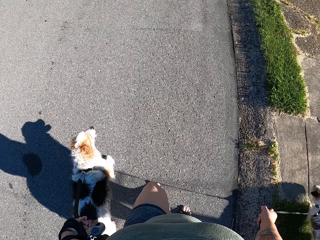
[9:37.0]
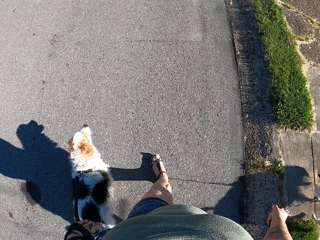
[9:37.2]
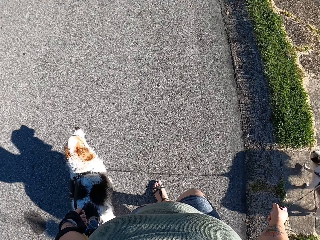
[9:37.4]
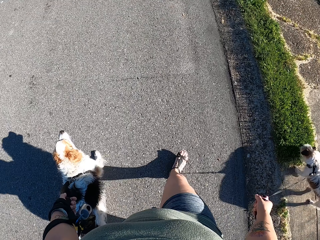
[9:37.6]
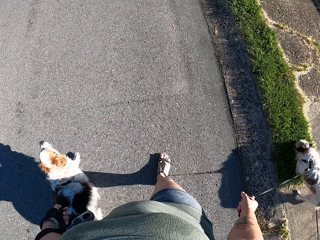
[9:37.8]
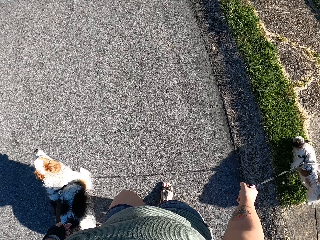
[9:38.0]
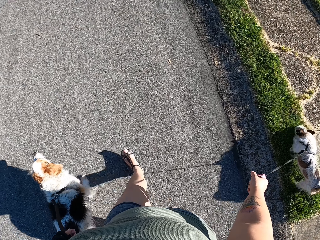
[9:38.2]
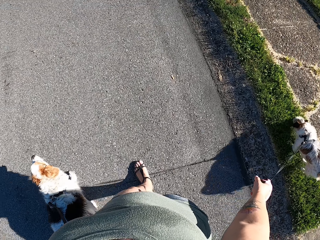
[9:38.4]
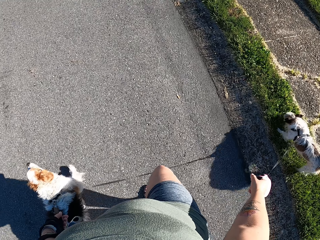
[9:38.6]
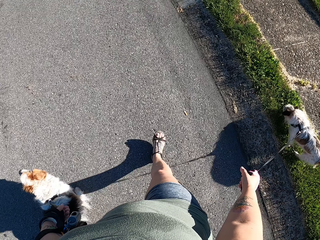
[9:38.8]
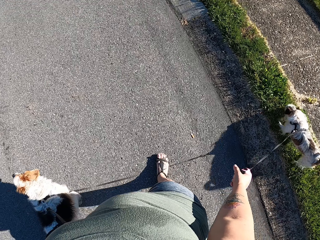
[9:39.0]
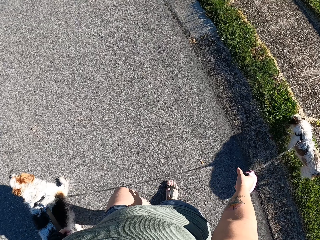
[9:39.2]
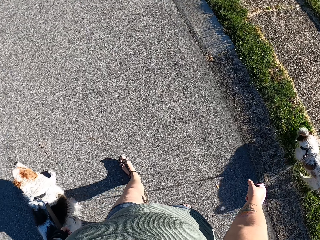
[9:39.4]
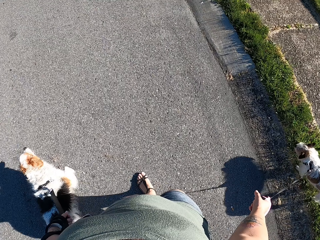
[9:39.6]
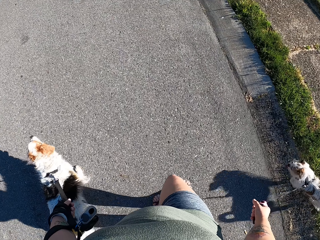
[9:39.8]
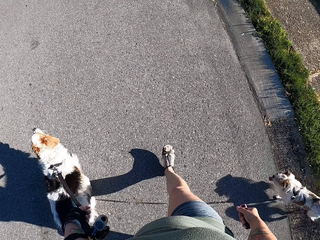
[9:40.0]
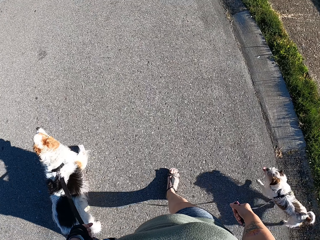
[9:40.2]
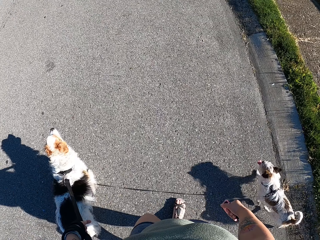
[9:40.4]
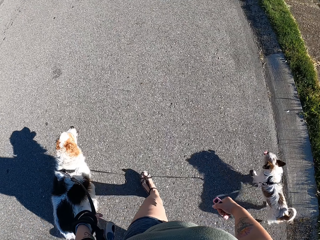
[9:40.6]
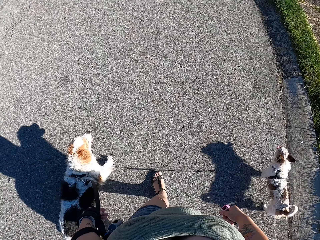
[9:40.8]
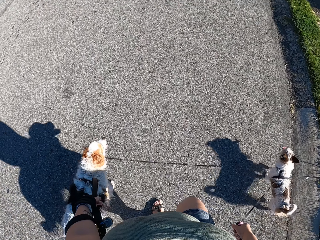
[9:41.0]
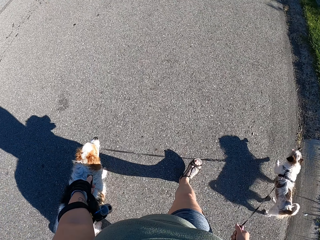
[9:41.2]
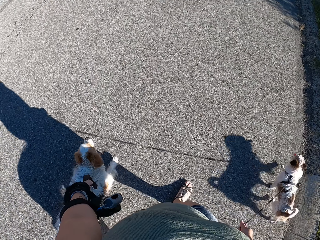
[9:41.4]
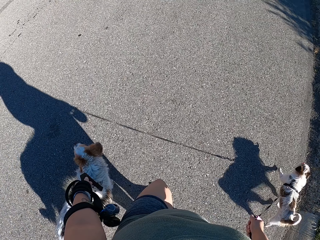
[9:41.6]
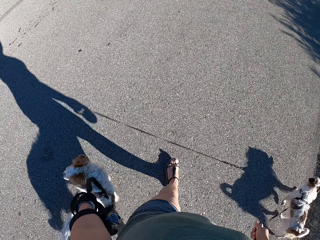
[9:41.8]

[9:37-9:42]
The camera wearer dog walks on the road.

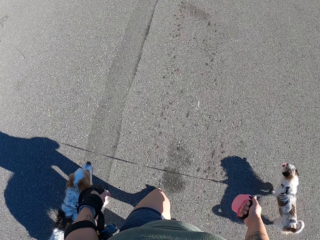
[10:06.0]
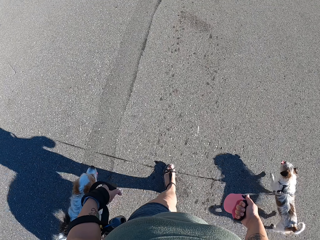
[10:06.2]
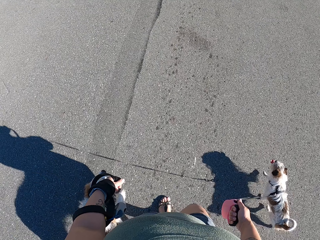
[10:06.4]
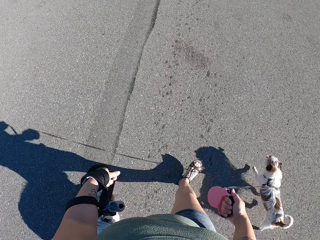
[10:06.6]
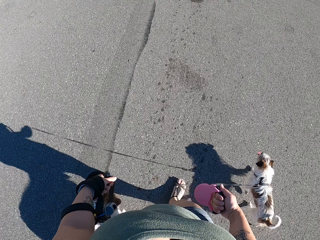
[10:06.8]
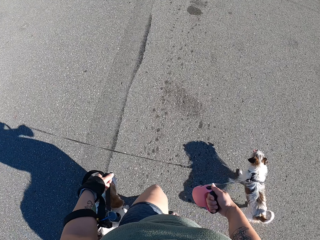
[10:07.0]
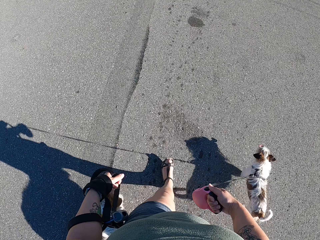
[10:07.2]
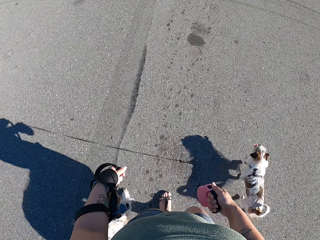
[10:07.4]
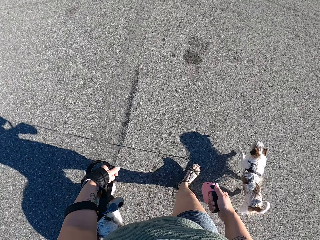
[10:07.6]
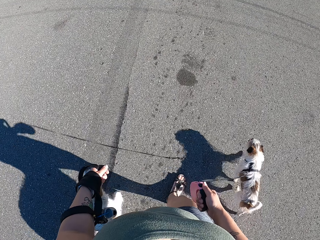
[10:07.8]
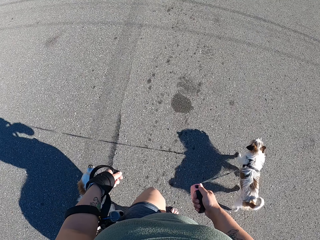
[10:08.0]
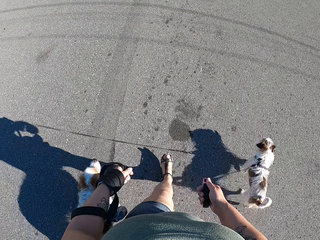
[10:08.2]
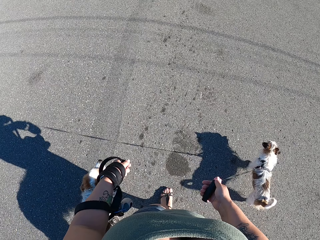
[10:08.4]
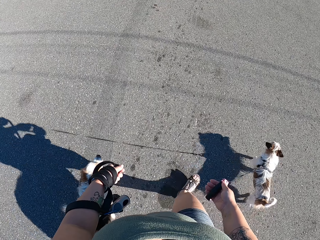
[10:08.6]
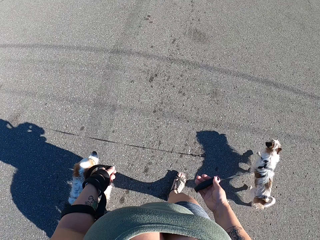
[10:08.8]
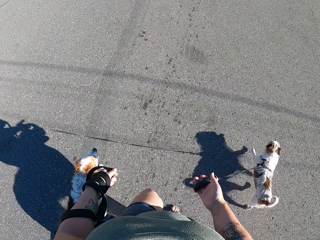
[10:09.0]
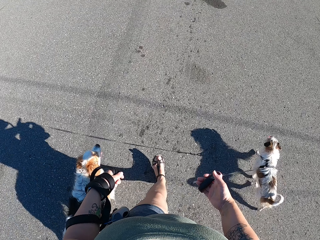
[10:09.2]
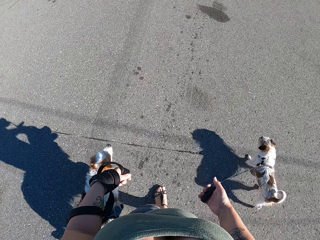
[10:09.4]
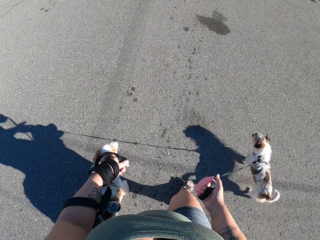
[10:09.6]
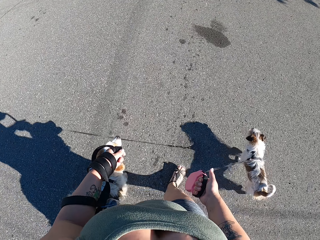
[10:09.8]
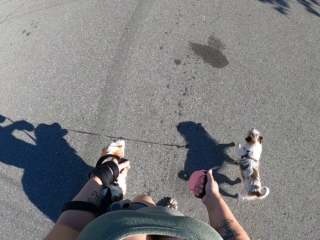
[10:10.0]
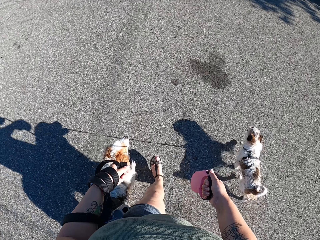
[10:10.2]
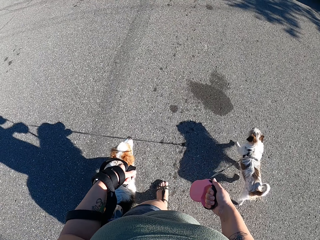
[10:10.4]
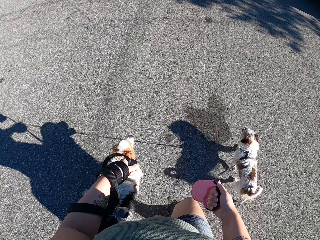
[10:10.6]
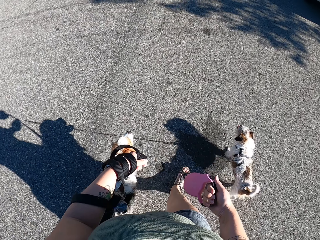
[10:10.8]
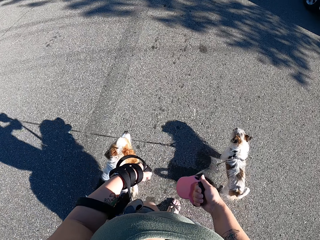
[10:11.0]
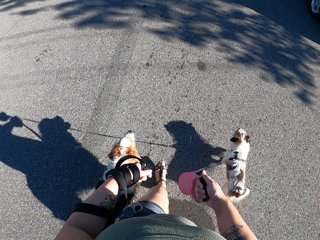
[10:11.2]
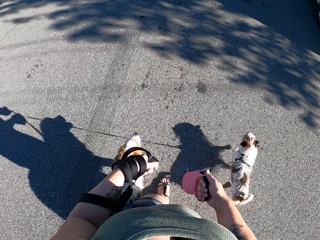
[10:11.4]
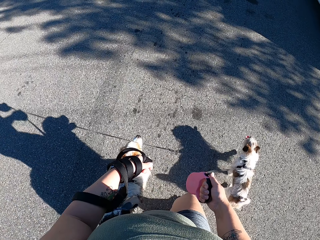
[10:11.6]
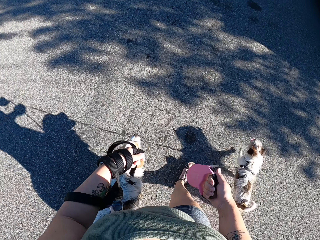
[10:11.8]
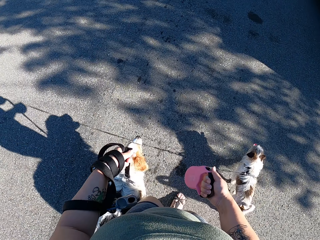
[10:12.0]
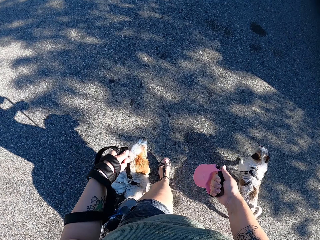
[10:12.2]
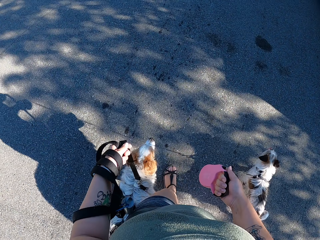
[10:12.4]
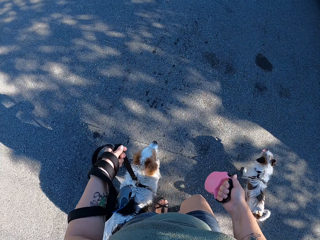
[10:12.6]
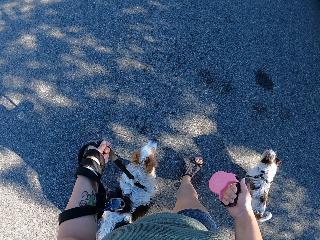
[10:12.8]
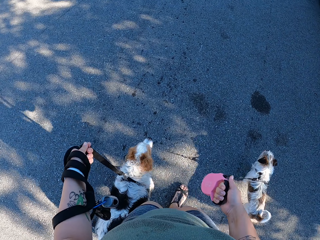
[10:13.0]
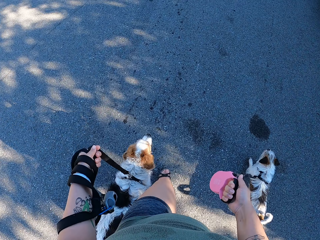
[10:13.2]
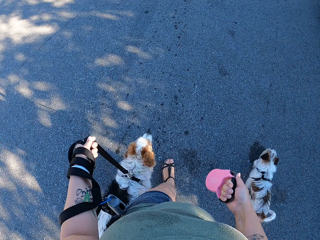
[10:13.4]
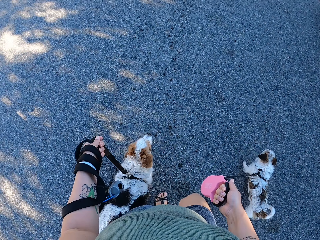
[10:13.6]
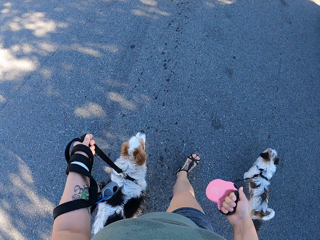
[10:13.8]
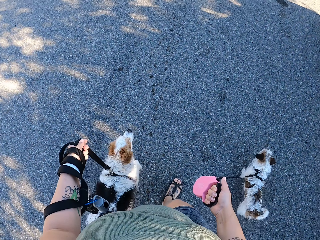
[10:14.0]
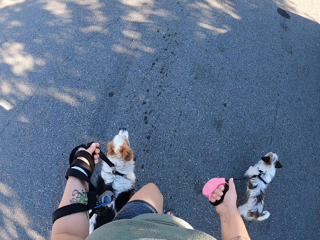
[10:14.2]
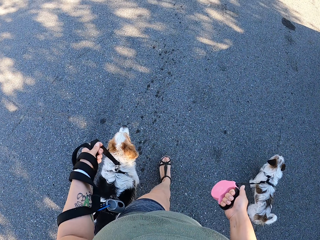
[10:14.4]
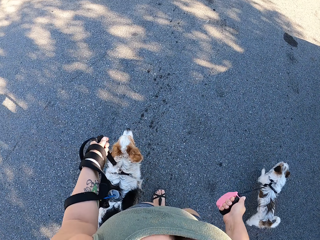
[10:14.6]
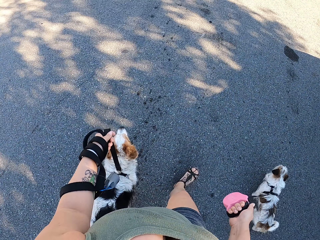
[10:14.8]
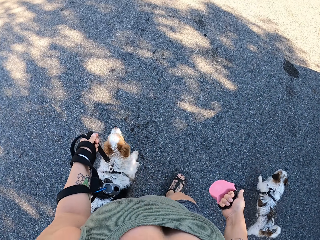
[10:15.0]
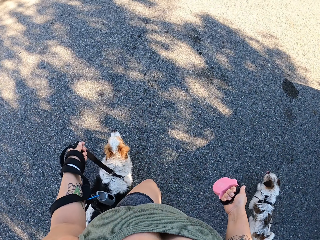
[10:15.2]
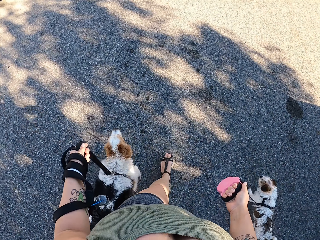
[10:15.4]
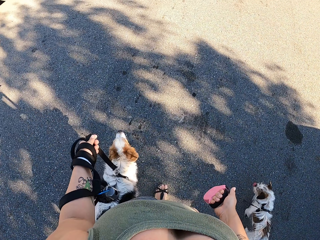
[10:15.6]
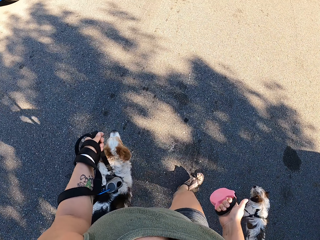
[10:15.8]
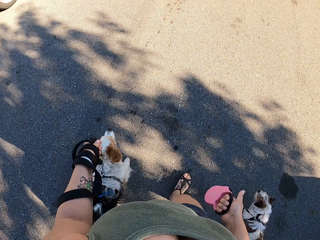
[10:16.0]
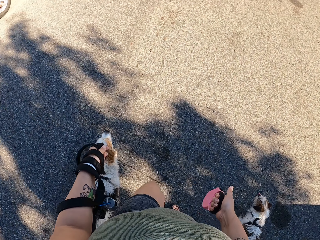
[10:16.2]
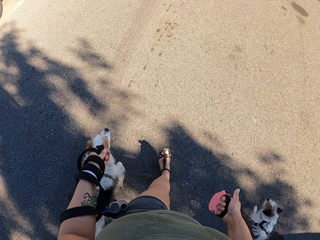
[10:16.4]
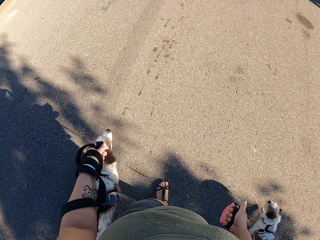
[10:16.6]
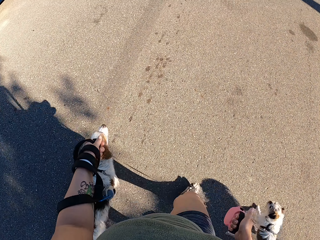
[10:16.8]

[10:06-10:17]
The camera wearer opens her right palm. She closes her right palm. She dog walks on the road.

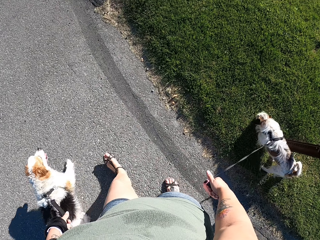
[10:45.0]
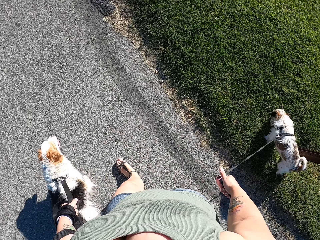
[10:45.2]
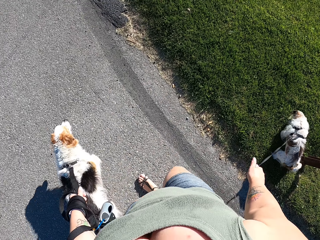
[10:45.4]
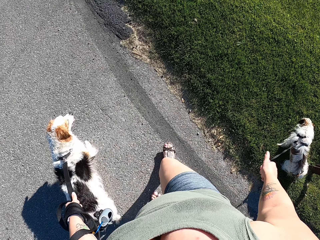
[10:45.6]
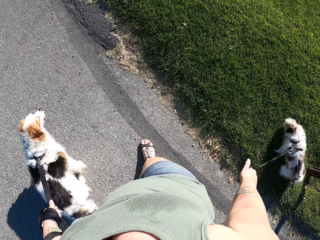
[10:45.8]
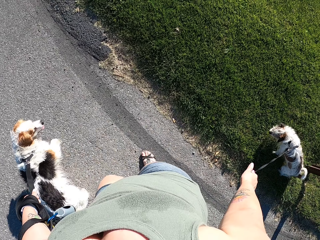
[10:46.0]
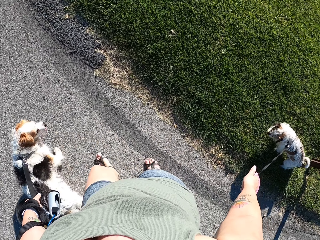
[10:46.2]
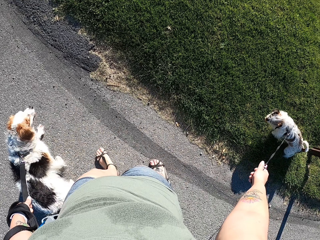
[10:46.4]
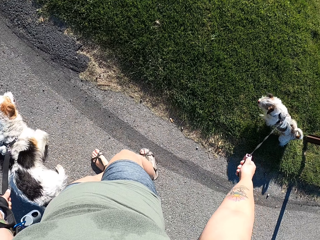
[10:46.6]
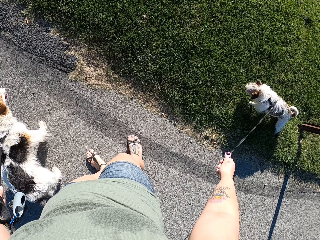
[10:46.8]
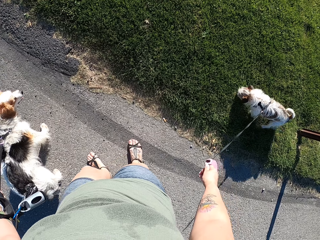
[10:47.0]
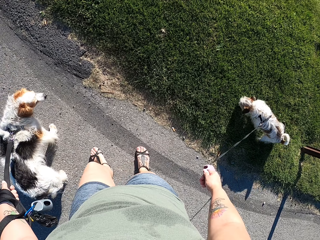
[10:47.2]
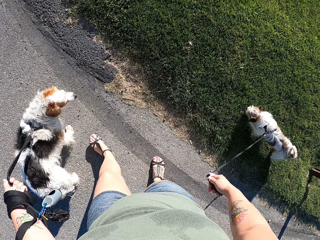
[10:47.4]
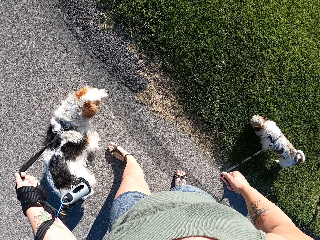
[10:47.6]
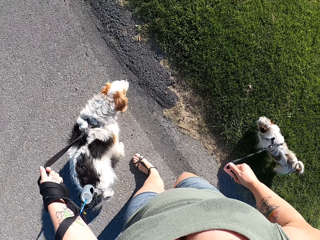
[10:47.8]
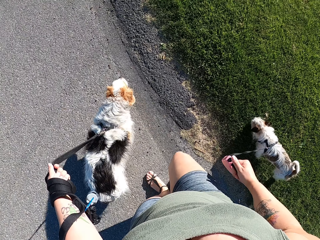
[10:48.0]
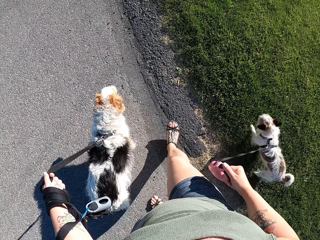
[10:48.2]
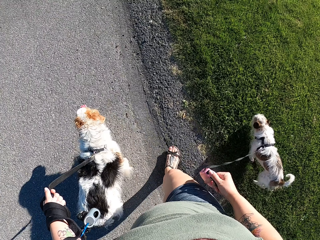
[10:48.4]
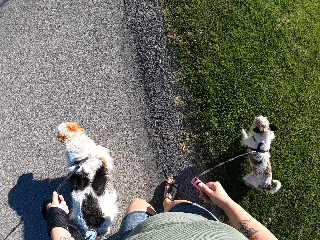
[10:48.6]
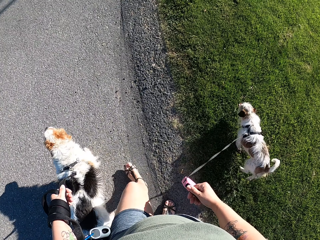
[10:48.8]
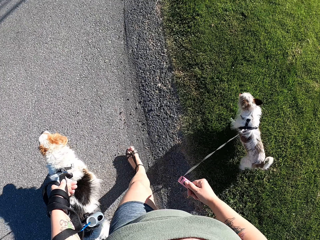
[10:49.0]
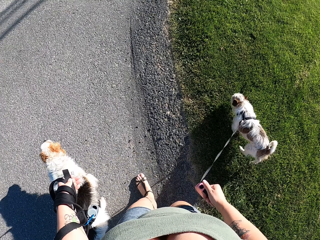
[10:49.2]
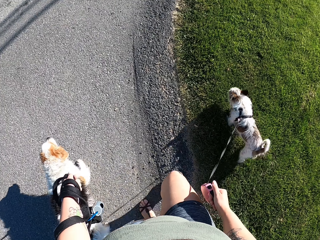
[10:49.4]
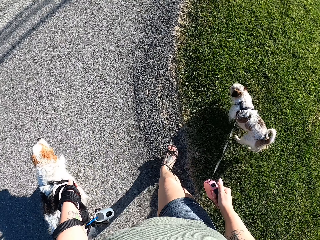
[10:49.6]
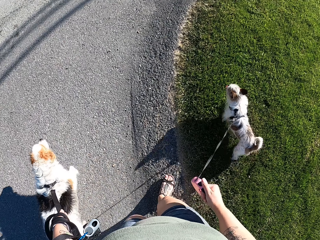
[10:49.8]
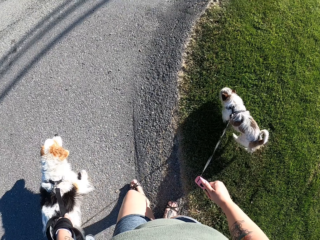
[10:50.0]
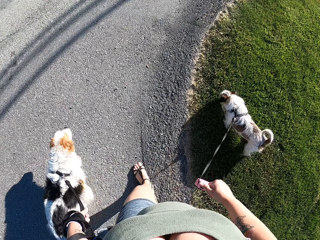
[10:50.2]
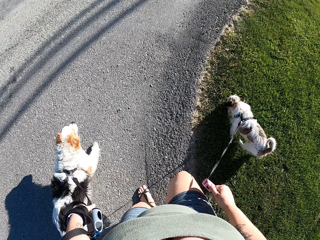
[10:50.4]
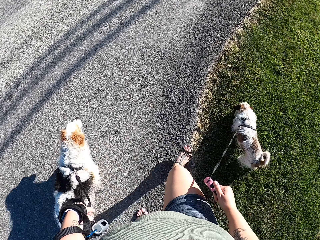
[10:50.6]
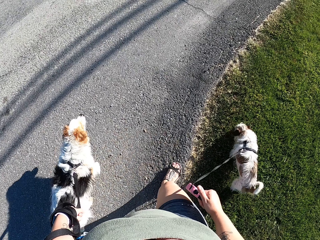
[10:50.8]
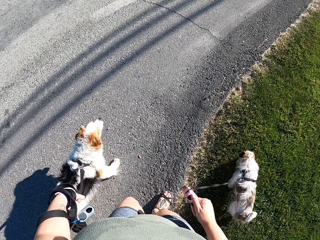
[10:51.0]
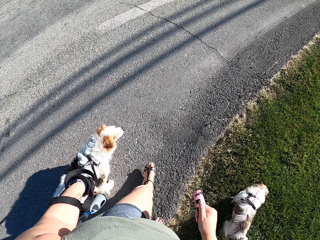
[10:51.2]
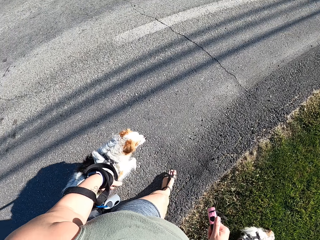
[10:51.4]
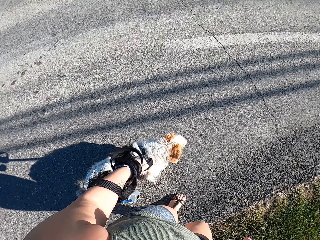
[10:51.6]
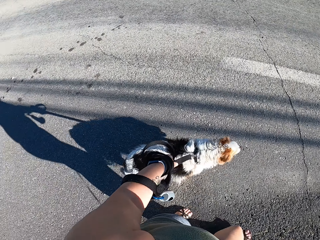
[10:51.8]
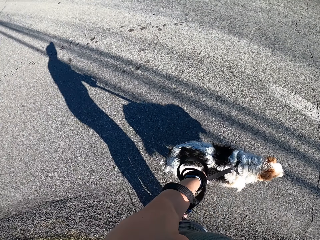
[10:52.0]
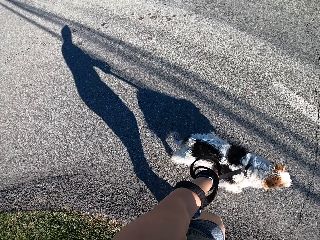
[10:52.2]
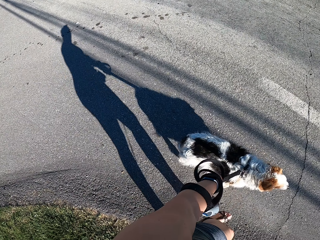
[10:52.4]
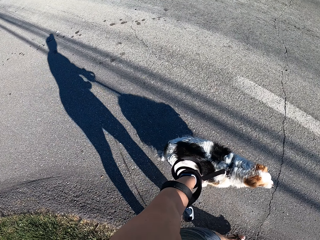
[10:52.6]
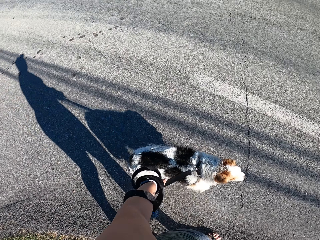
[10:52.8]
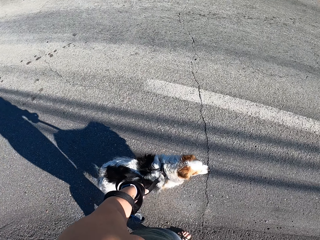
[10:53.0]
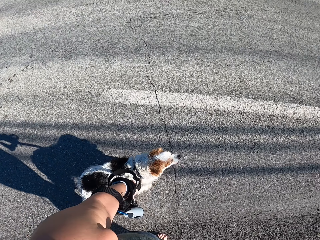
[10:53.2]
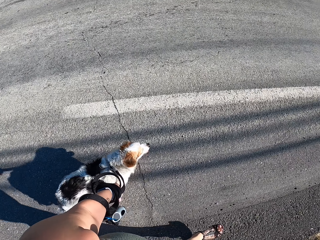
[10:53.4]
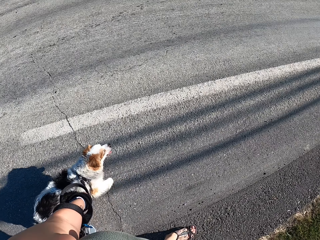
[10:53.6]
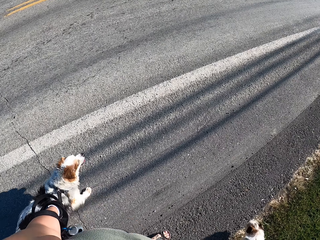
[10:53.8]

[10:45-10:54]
The camera wearer stops dog walking. She dog walks on the road. She turns her head to her left.
